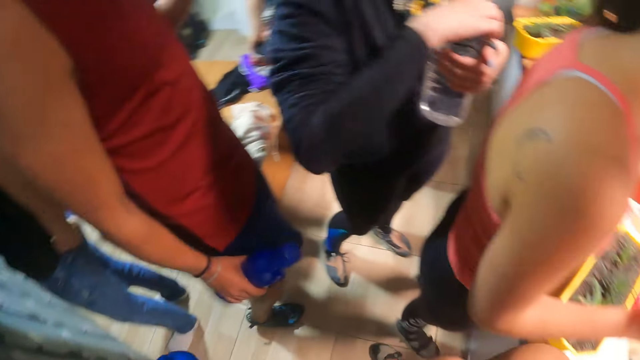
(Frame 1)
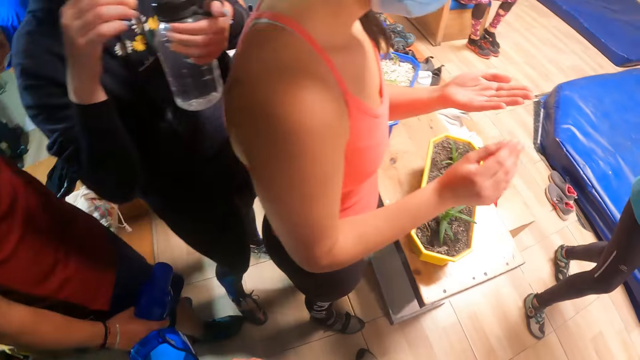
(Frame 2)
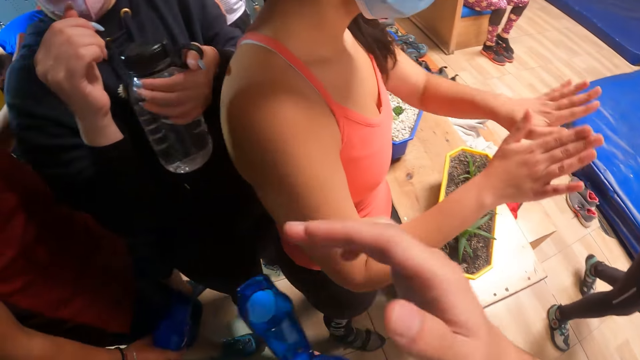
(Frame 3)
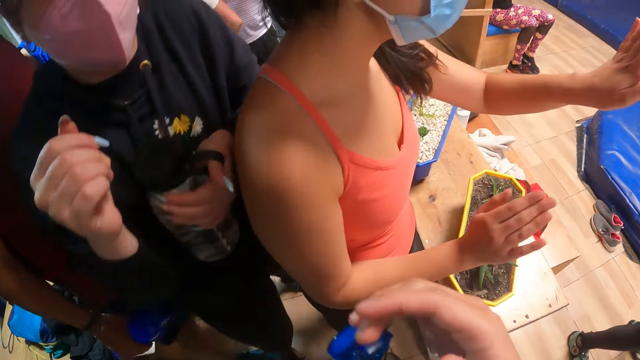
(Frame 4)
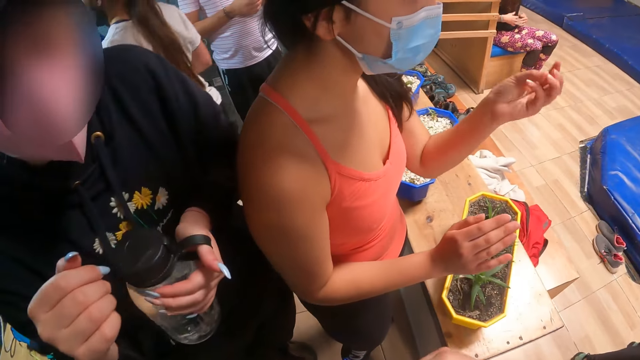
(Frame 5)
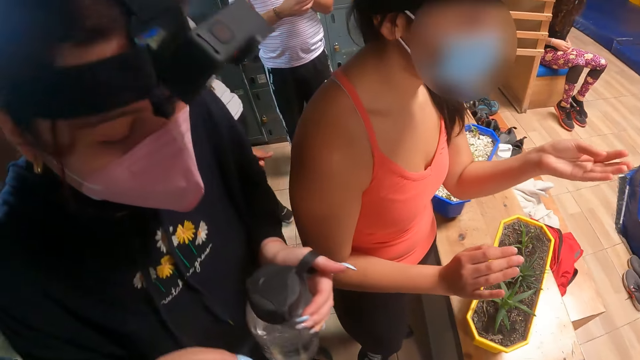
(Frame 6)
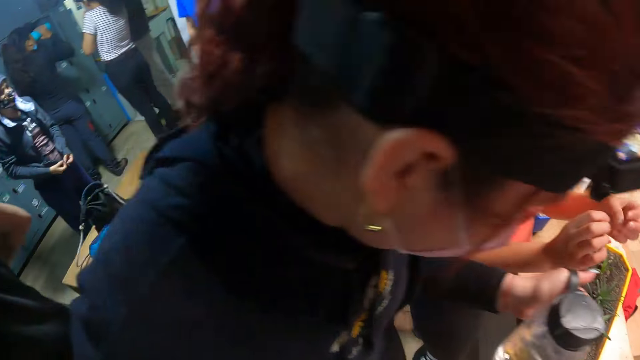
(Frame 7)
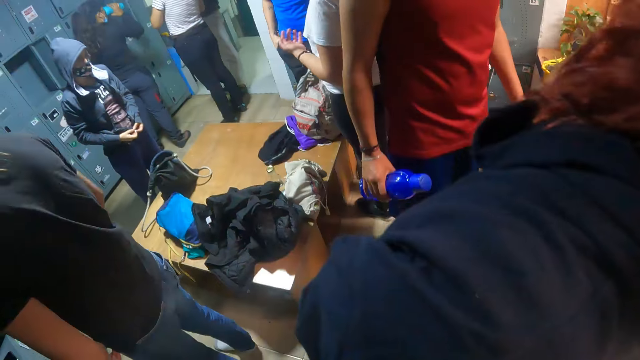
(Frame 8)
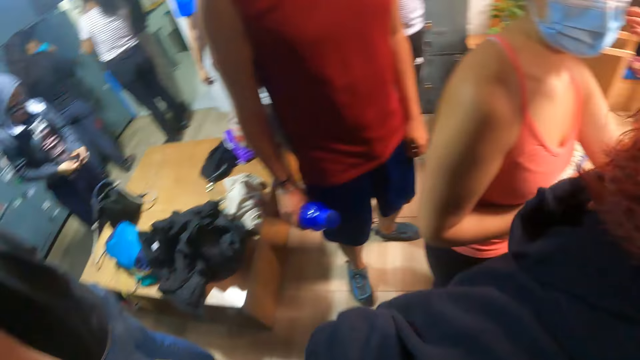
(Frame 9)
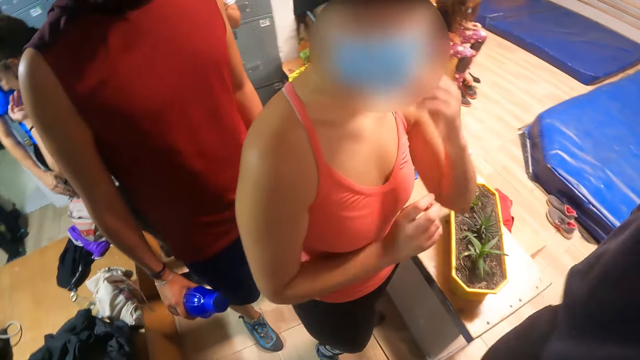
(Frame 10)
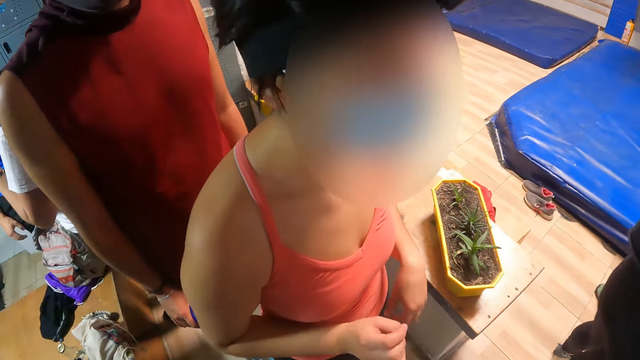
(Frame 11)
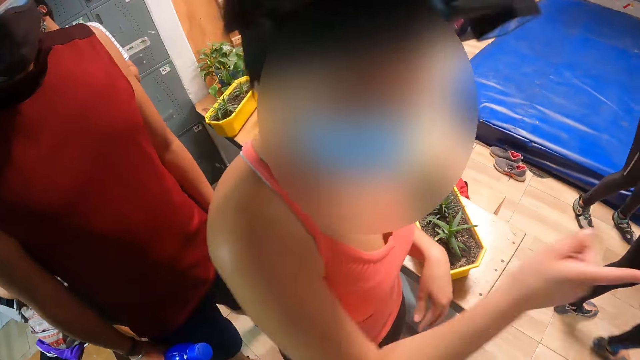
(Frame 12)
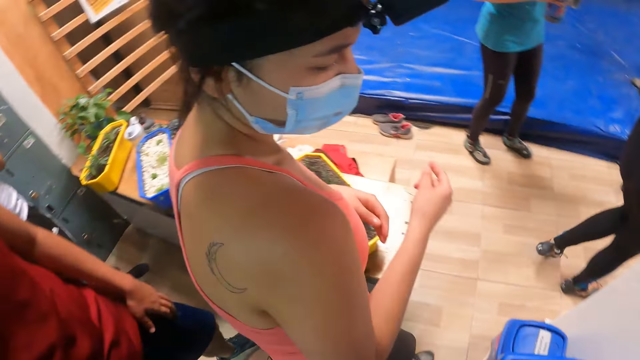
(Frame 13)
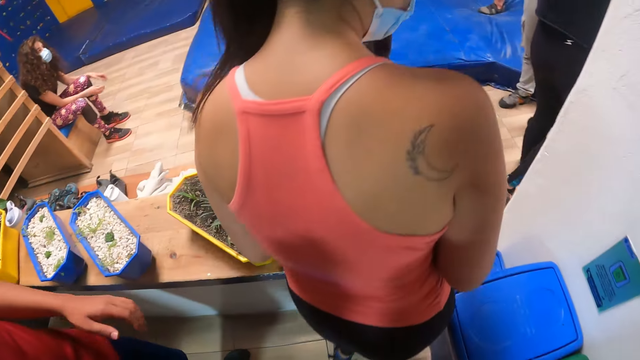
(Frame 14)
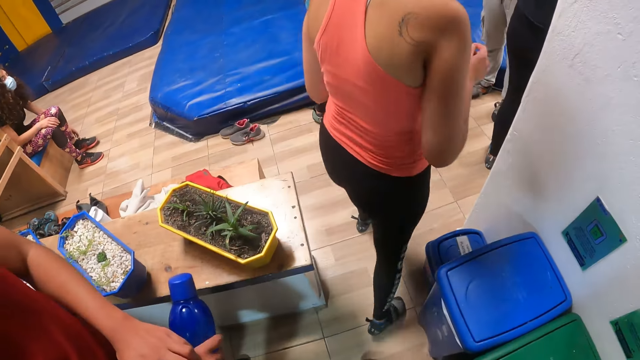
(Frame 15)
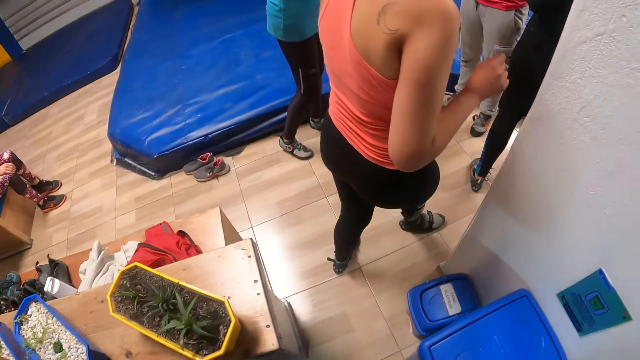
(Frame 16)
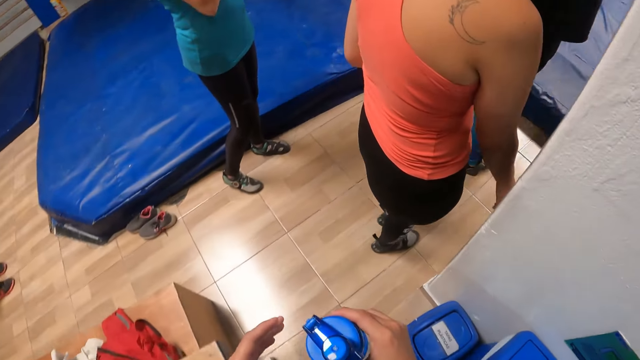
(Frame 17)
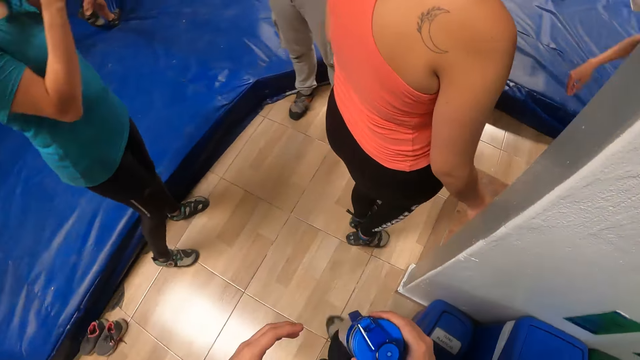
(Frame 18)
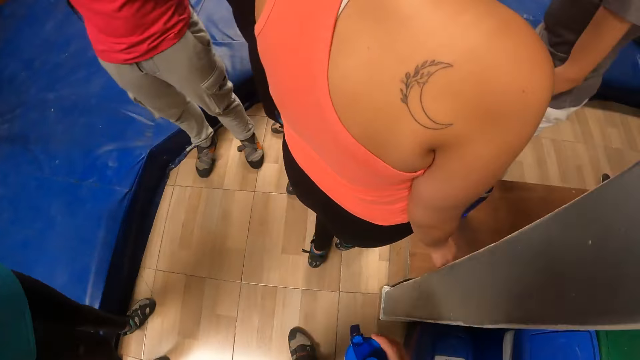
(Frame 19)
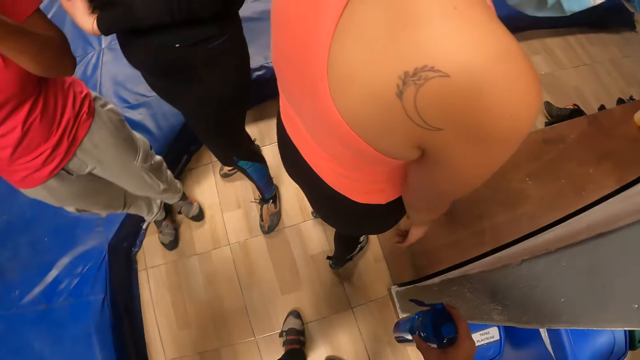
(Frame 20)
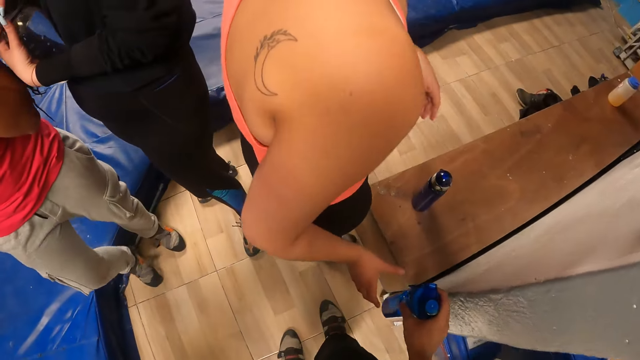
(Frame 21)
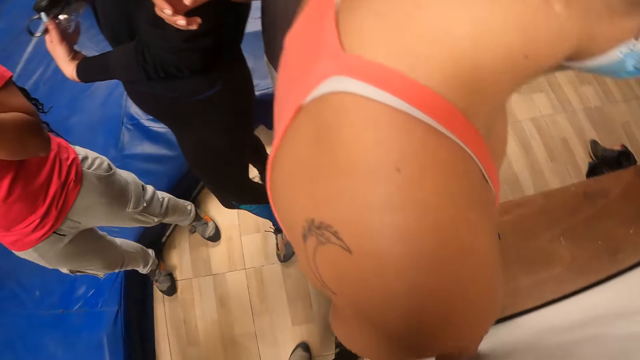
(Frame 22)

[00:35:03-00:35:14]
A woman holds a bottle with her left hand. The camera wearer closes a water bottle in her left hand with her right hand. She opens the water bottle with her right hand. Another woman drinks water from the bottle with her right hand. The camera wearer walks towards the bouncing castle.

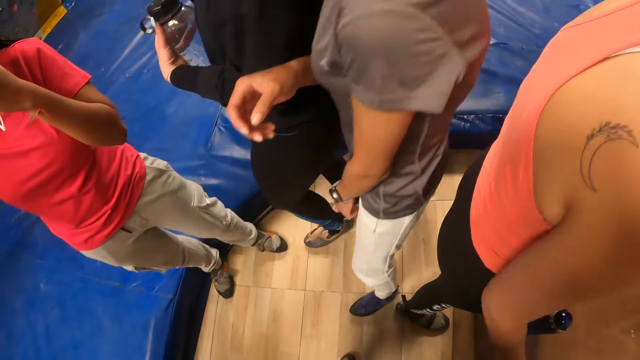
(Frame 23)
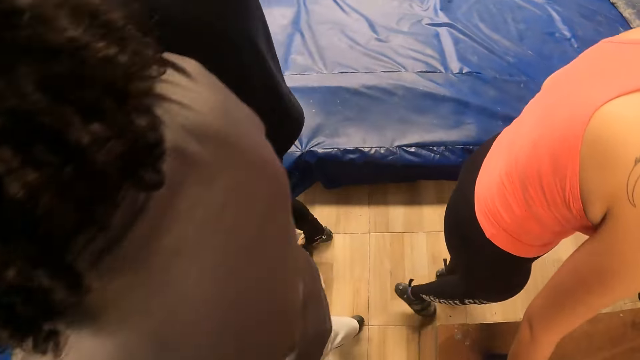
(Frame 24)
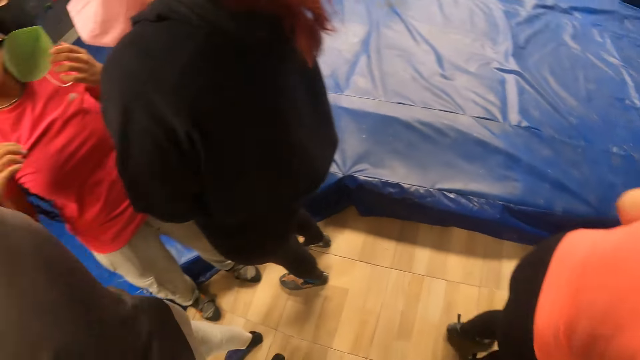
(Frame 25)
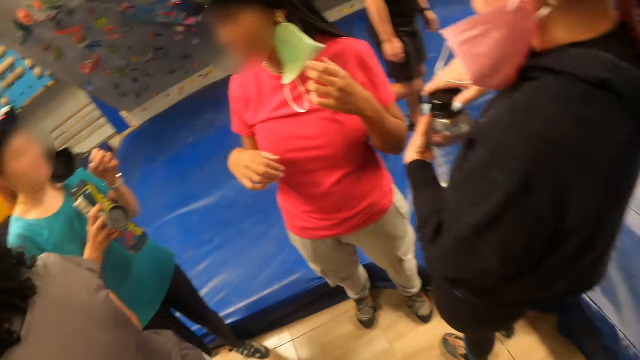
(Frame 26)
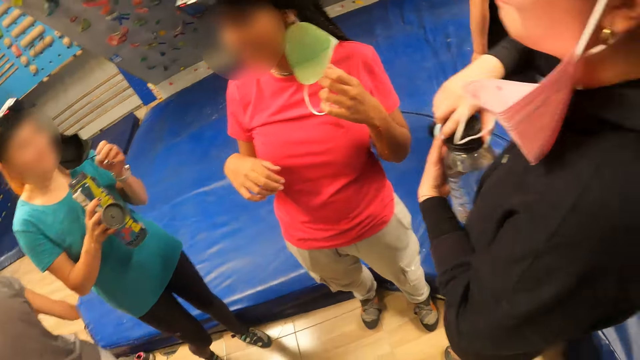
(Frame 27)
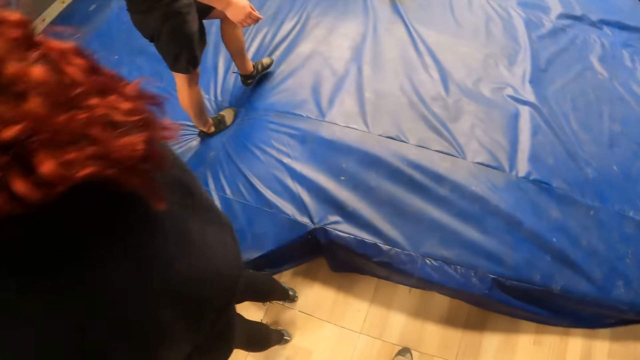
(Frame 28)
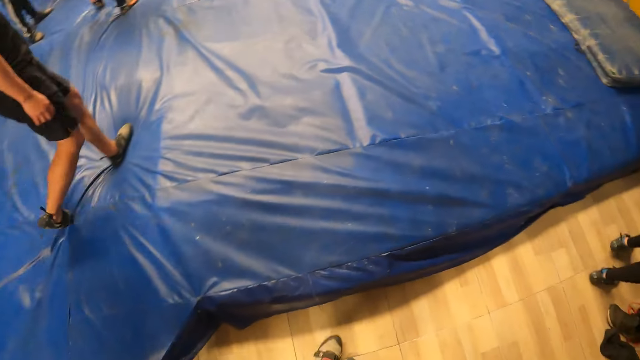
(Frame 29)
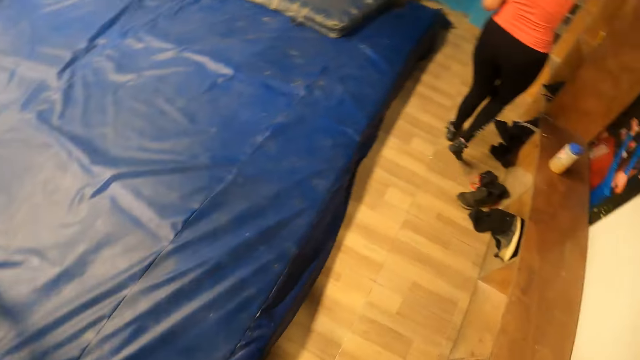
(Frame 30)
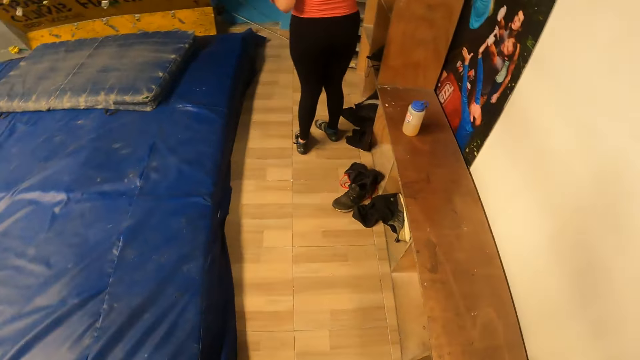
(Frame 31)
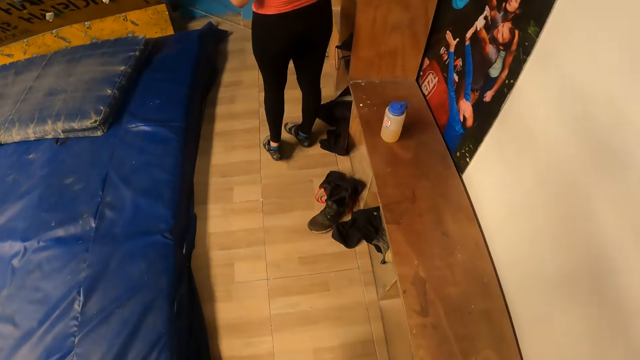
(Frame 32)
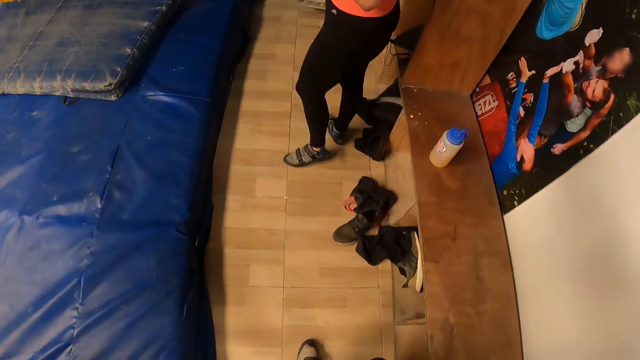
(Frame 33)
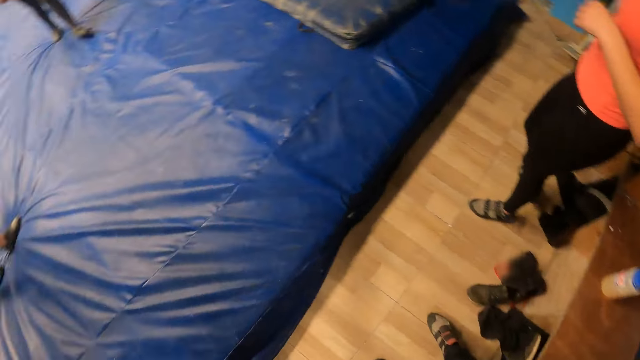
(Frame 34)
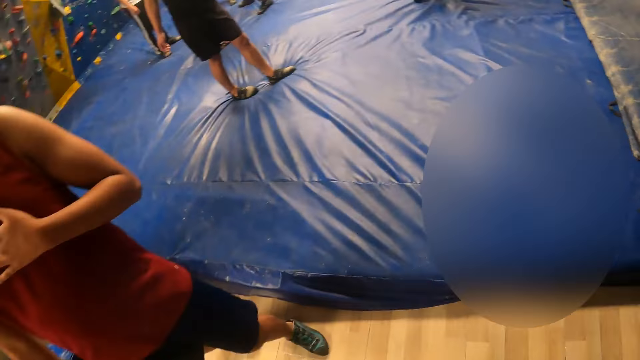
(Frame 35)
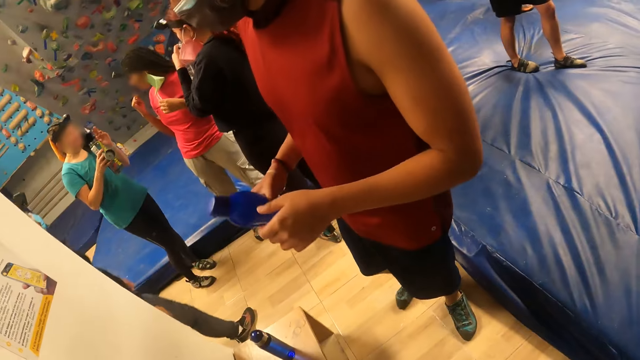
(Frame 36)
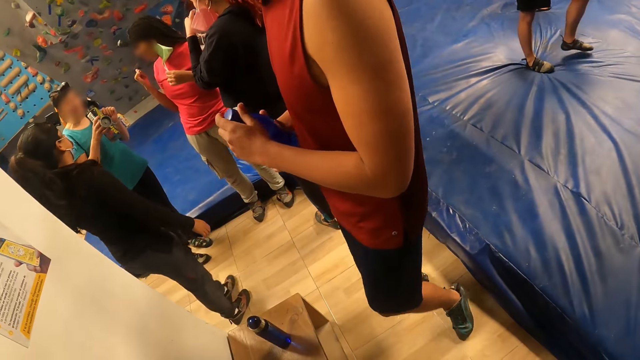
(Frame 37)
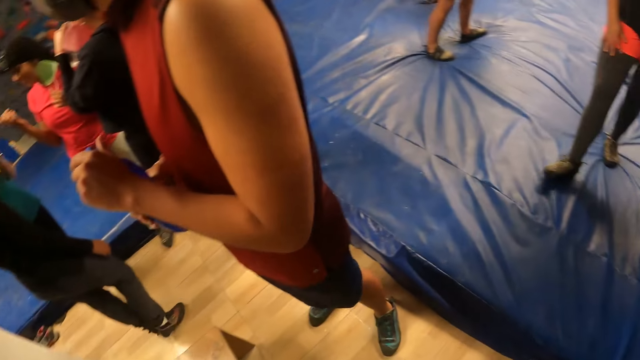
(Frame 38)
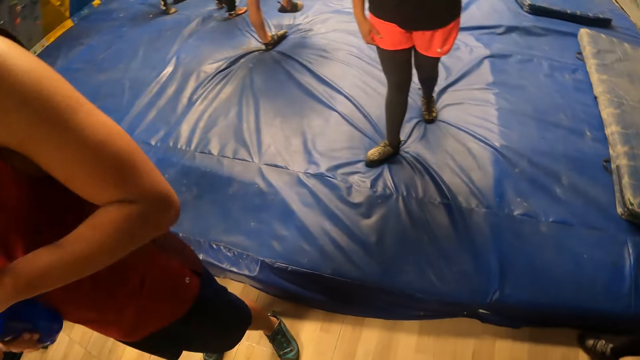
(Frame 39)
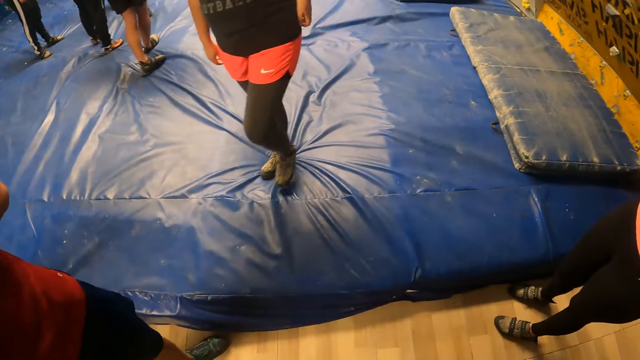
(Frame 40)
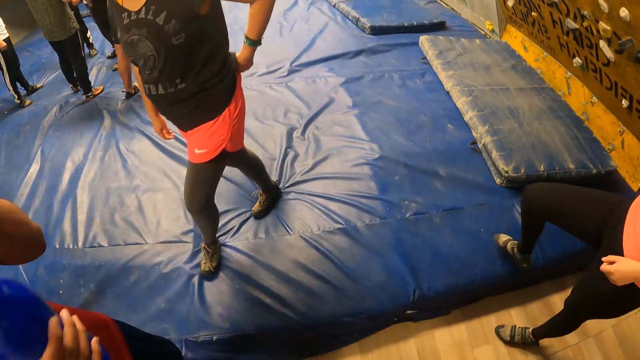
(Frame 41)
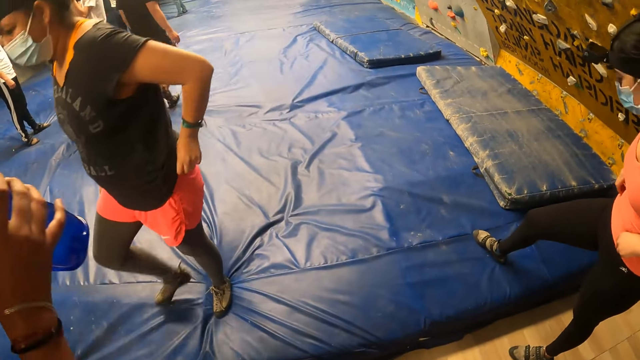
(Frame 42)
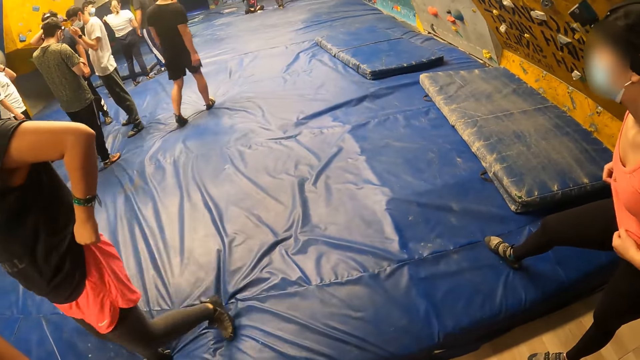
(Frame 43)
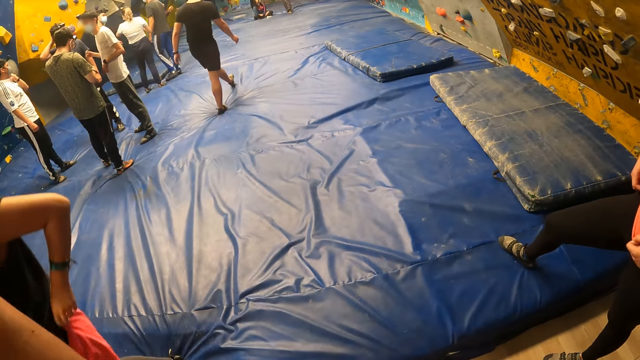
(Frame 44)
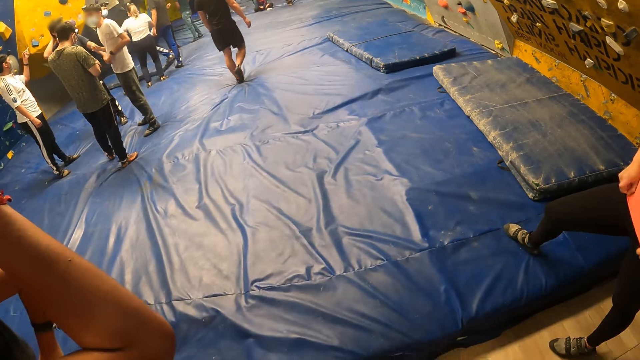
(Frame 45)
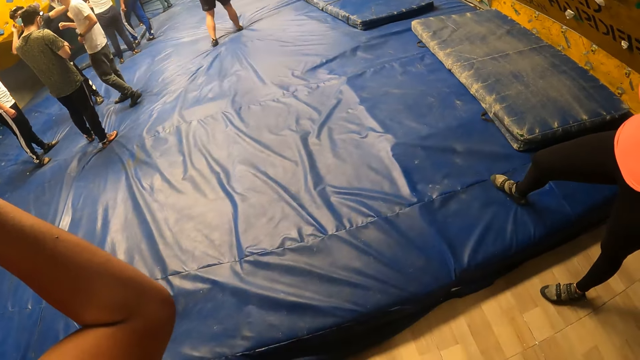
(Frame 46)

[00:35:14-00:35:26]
The camera wearer places the water bottle on the bench. They turn around the activity room. A man opens a bottle with both hands. The man drinks water from the bottle with his right hand.
